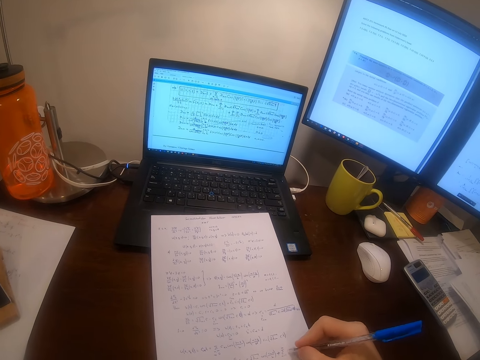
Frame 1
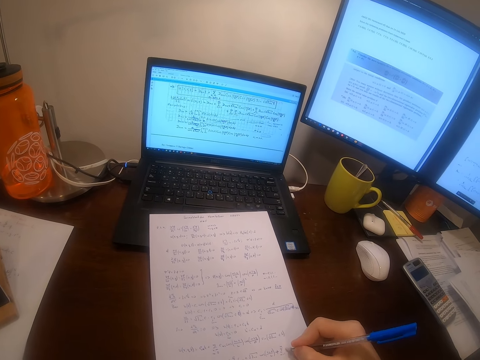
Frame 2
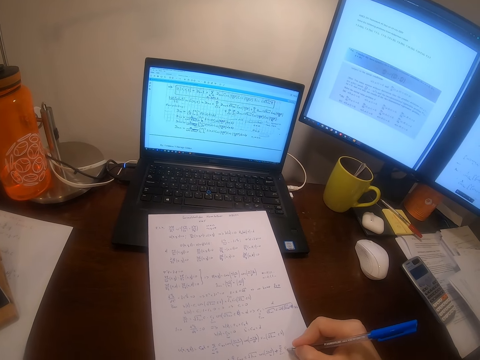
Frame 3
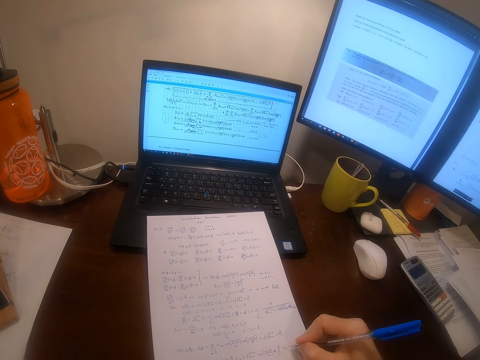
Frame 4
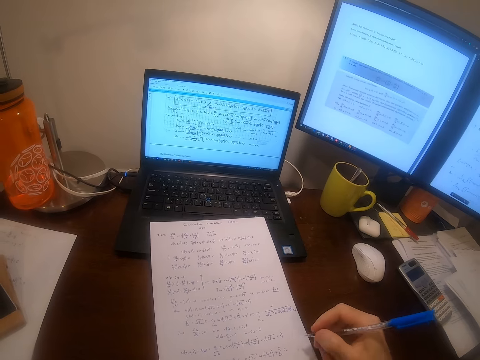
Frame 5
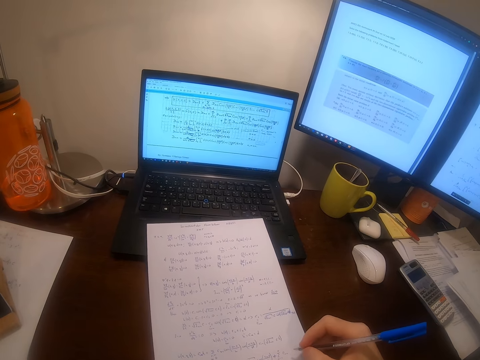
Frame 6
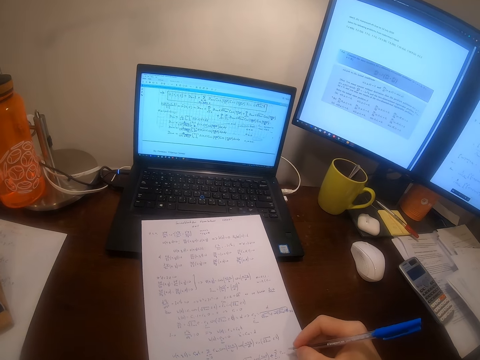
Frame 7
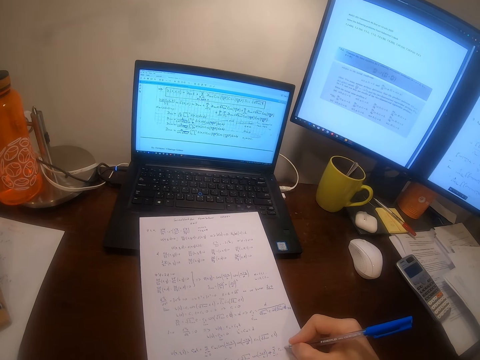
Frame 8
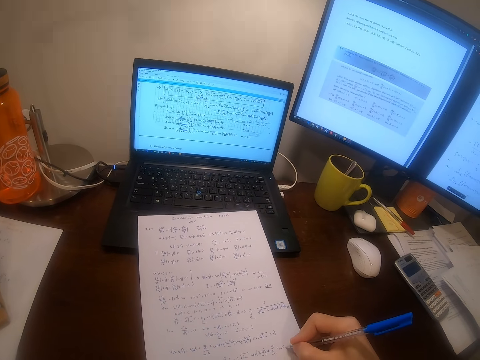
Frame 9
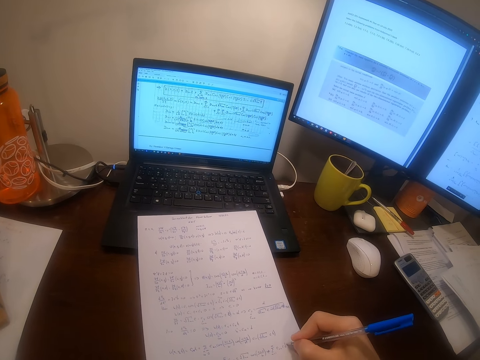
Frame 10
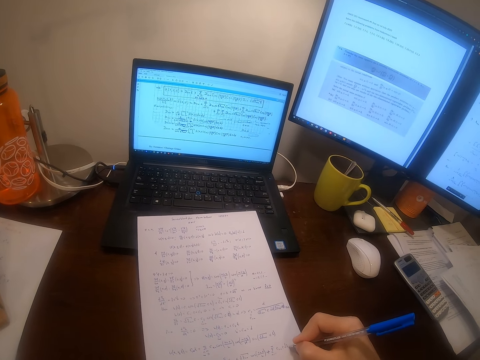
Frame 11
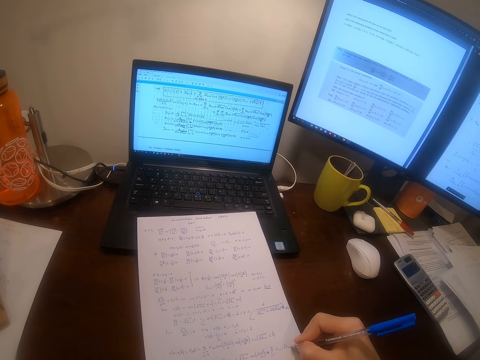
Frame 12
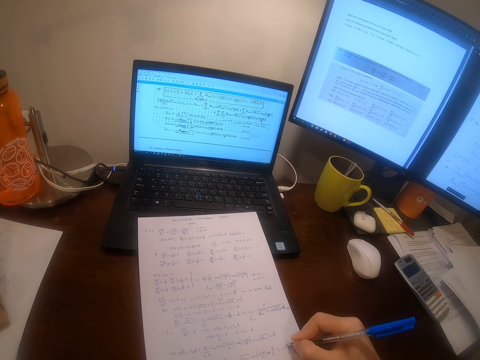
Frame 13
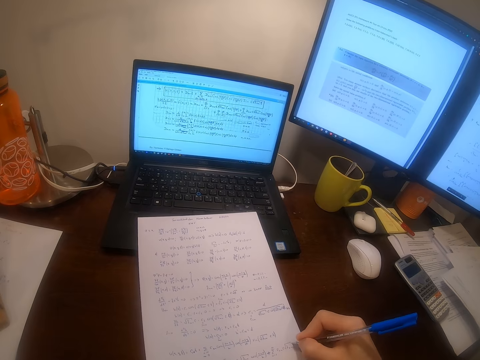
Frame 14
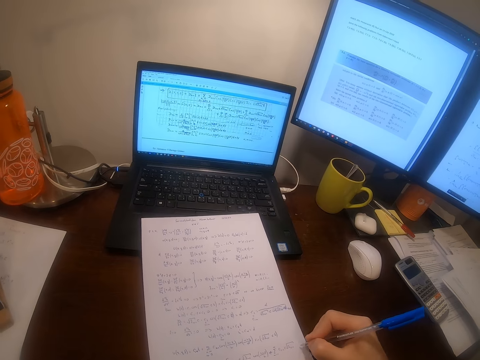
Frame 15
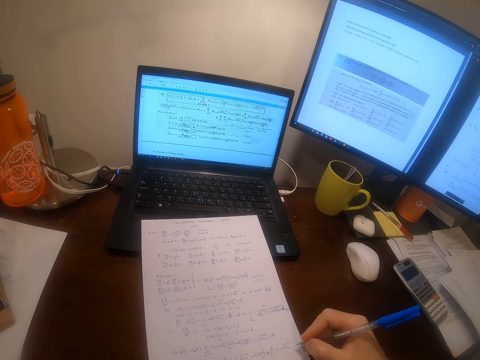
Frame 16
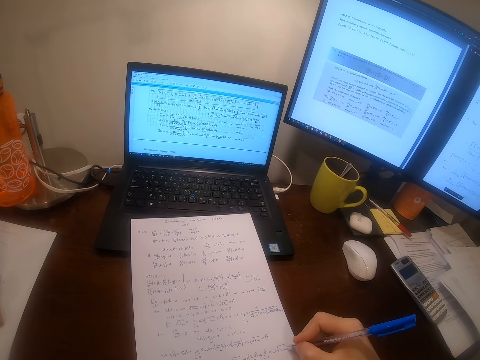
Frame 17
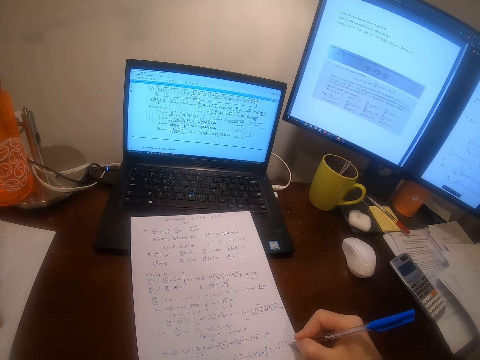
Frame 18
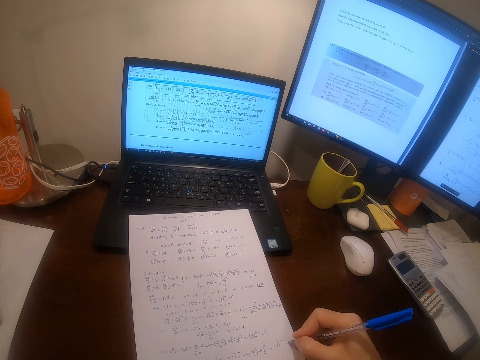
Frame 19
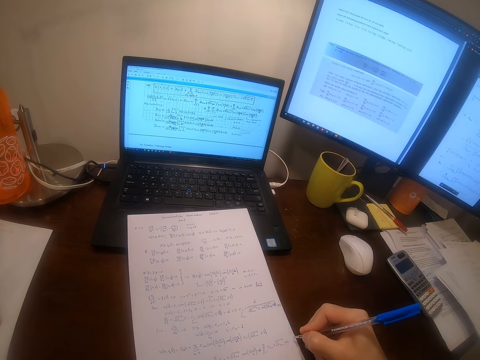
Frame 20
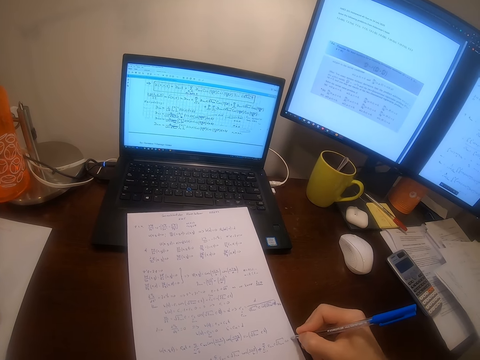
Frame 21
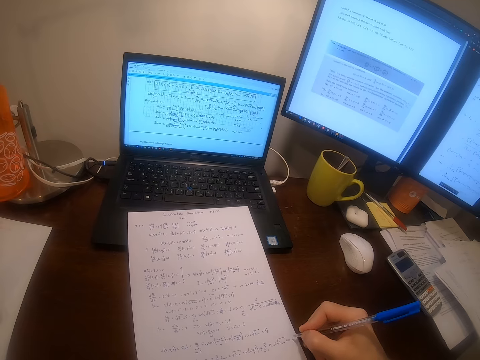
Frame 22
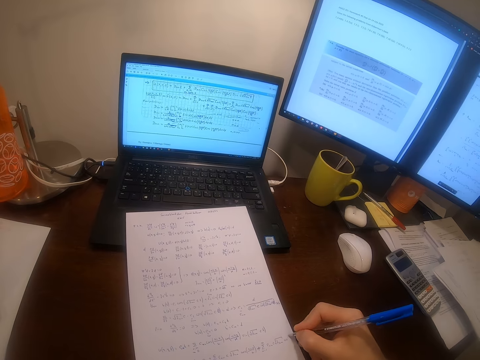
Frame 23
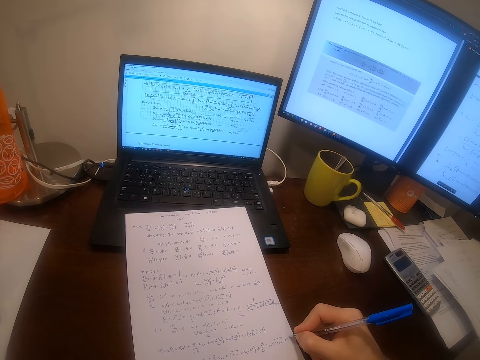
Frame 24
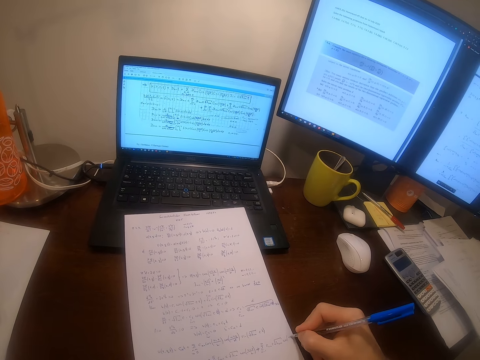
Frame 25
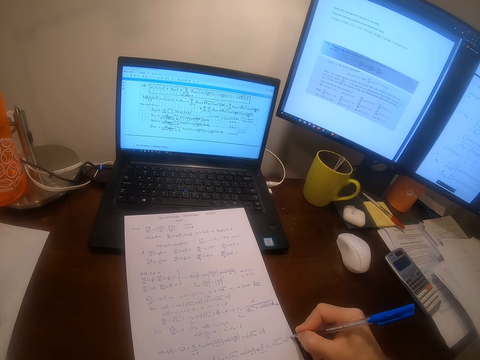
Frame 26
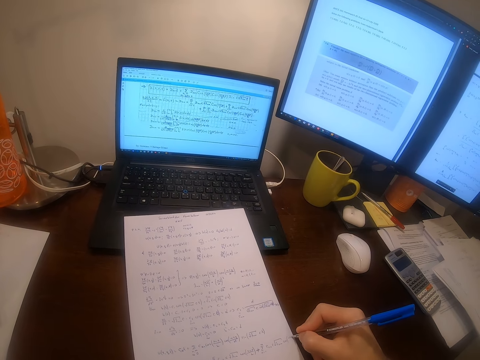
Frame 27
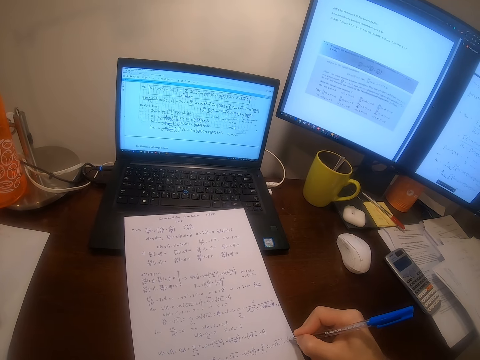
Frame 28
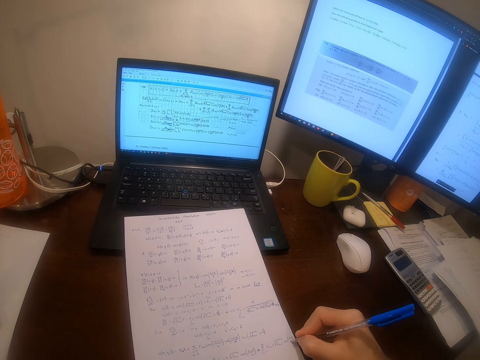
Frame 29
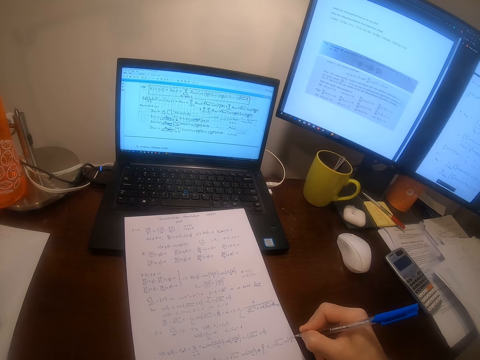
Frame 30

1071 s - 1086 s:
The camera wearer writes on the piece of paper with the pen. He solves mathematics on the paper with the pen in his right hand.

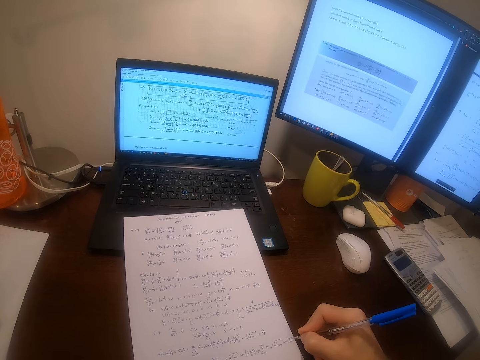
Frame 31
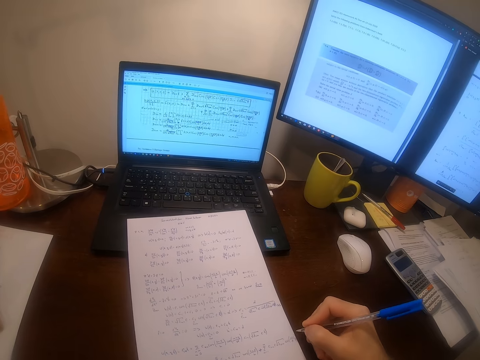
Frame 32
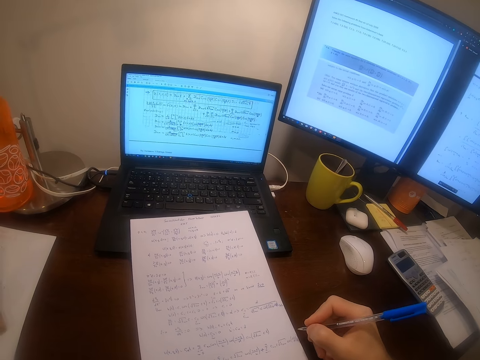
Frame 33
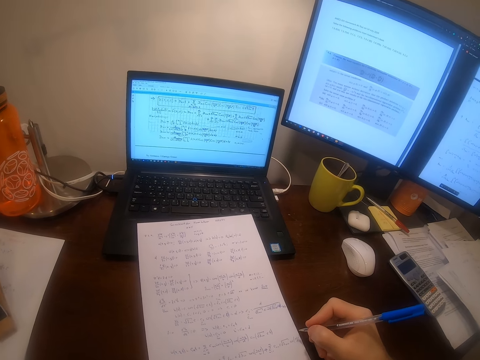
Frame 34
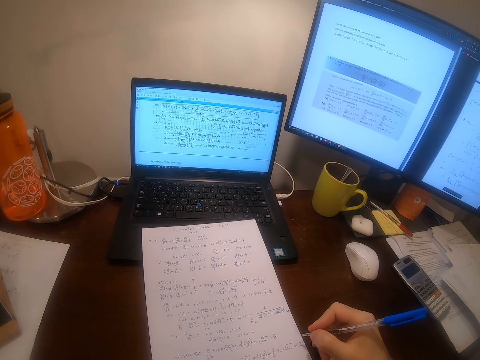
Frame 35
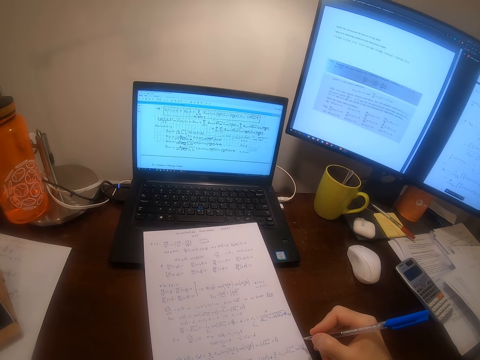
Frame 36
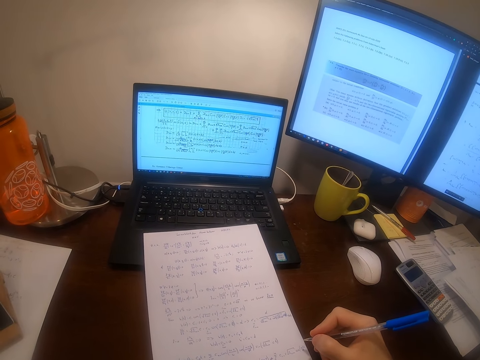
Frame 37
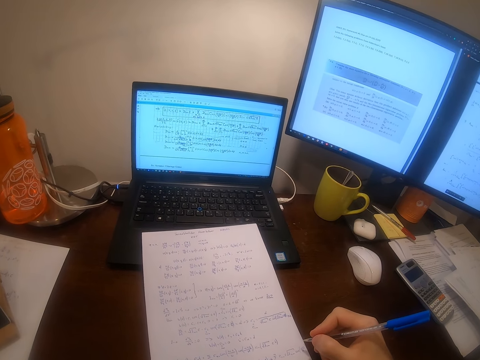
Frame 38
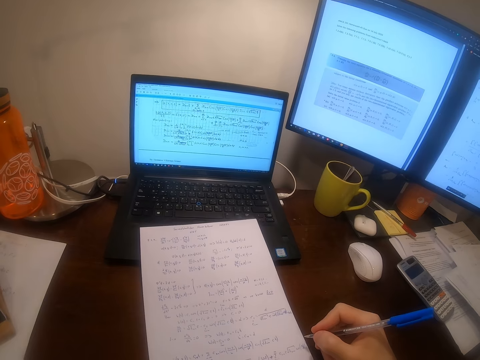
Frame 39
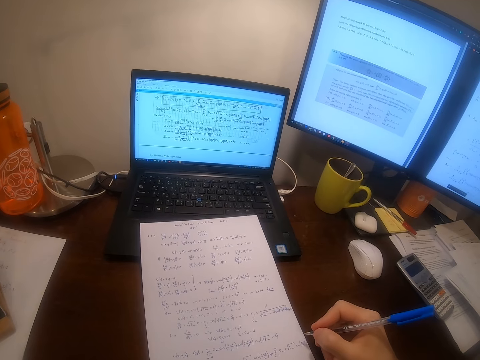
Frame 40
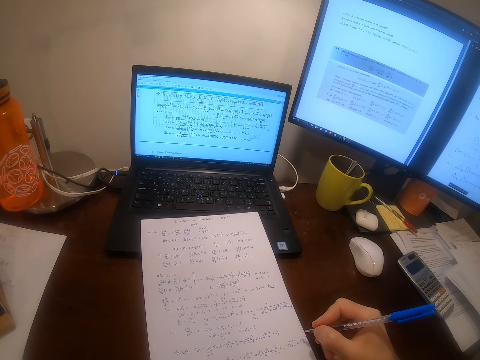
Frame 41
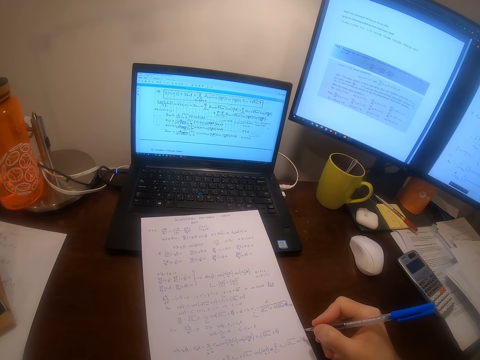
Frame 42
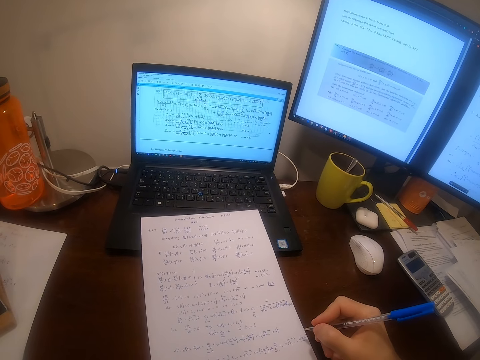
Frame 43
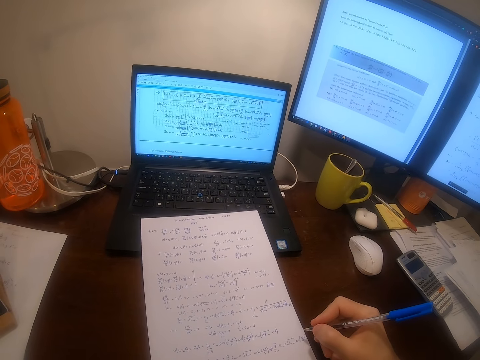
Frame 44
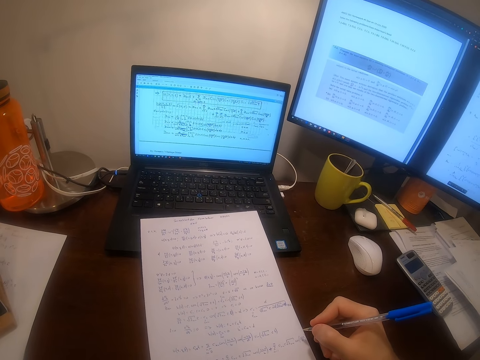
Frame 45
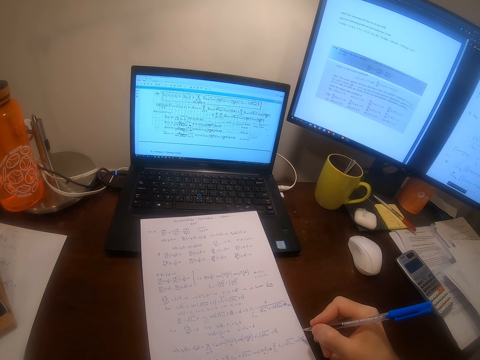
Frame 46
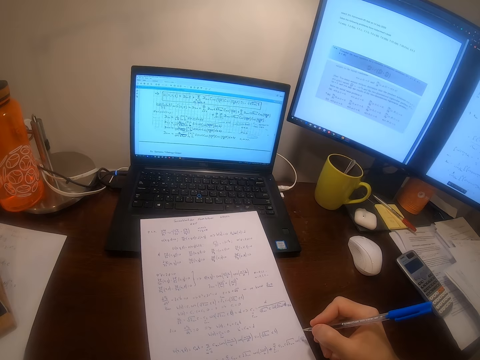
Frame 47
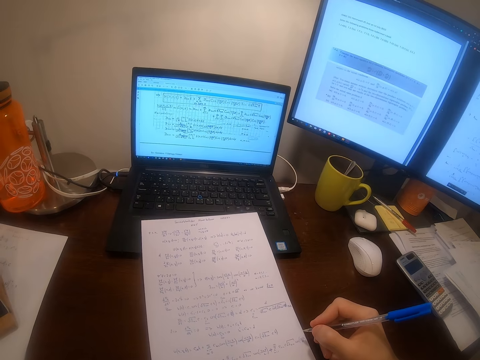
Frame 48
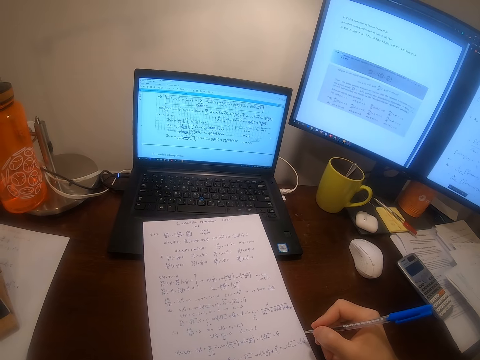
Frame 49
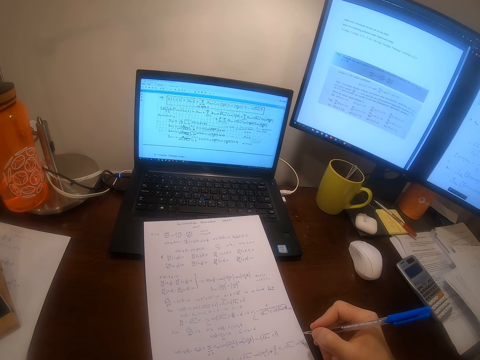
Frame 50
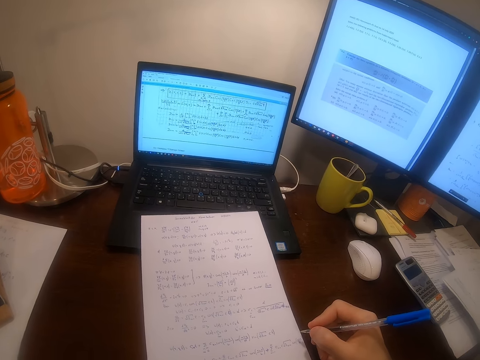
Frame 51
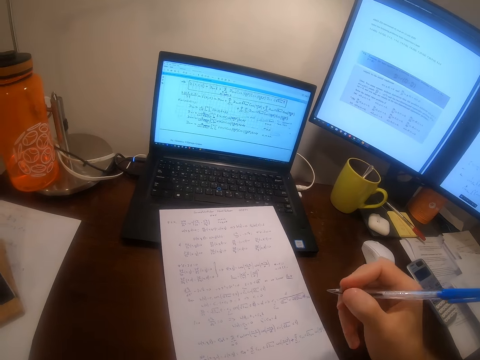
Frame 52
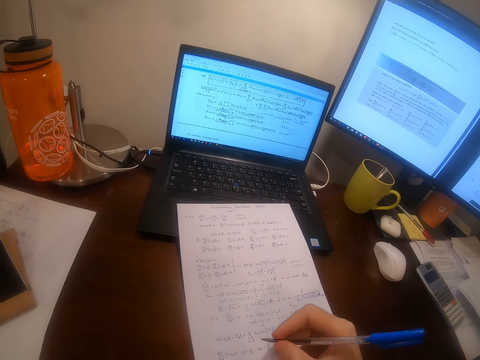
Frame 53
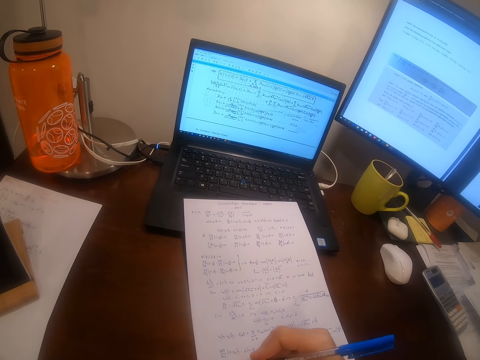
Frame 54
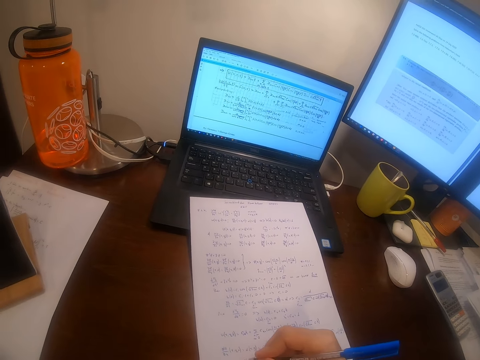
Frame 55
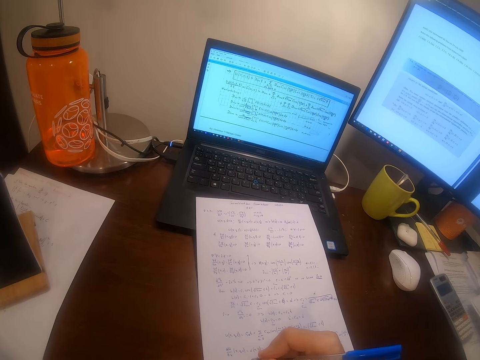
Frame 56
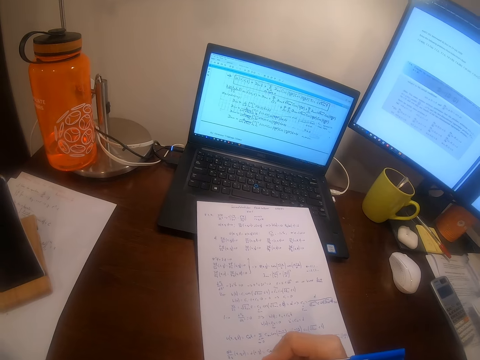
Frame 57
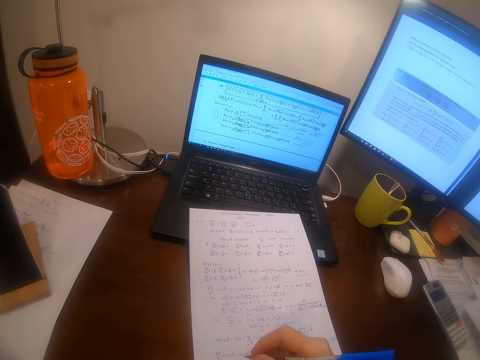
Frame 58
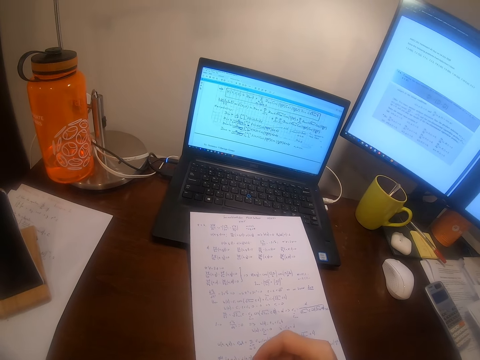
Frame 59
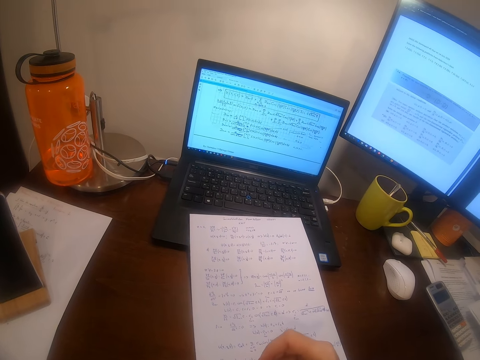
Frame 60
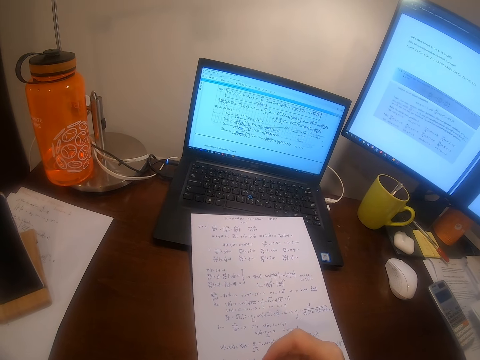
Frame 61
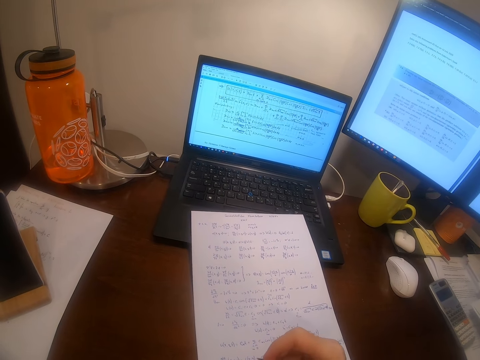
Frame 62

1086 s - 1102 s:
The camera wearer withdraws the hand from the paper. They push the paper and write on the paper.
